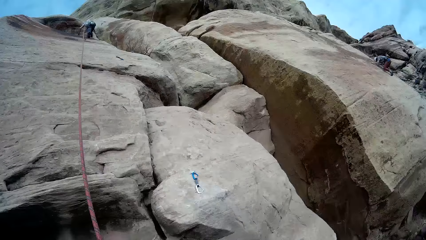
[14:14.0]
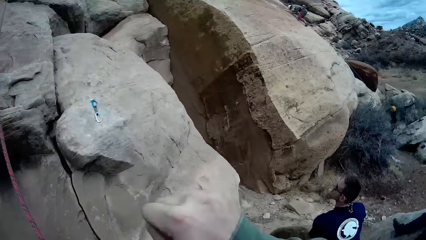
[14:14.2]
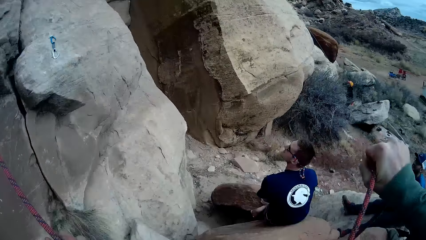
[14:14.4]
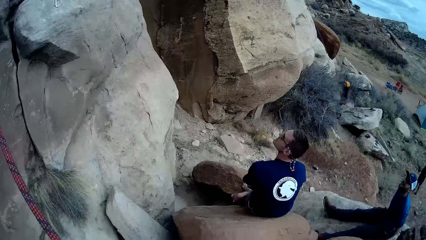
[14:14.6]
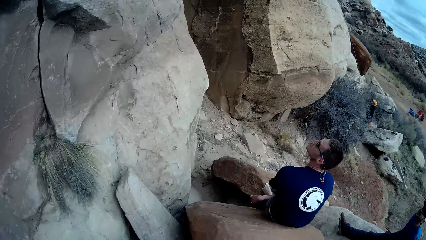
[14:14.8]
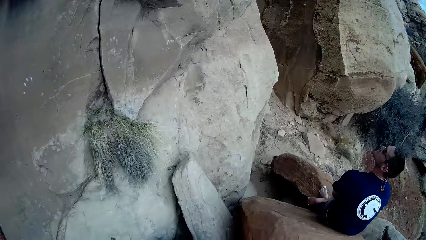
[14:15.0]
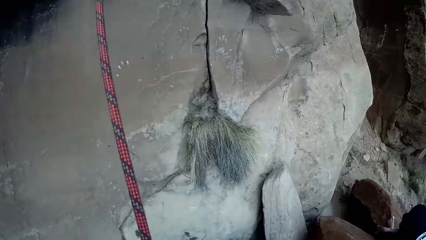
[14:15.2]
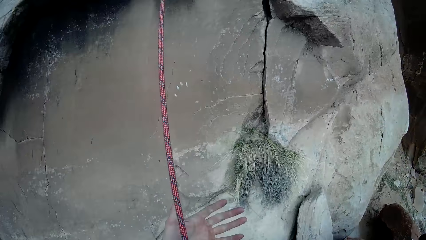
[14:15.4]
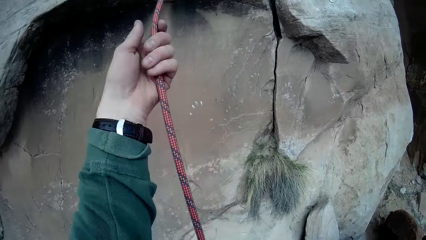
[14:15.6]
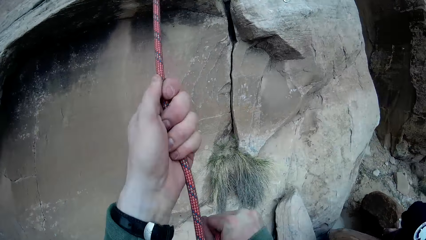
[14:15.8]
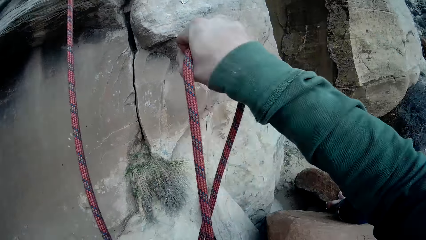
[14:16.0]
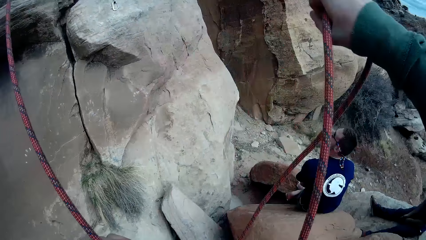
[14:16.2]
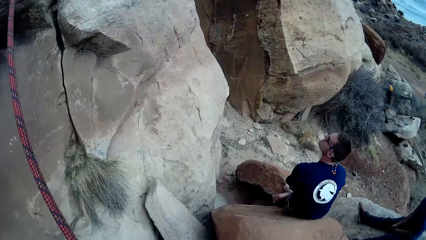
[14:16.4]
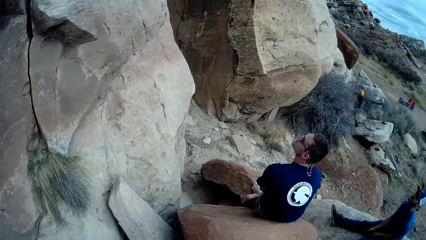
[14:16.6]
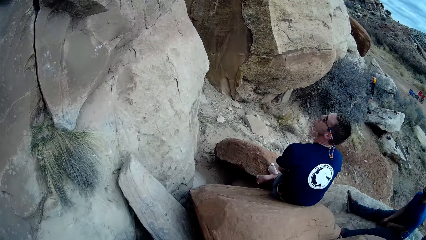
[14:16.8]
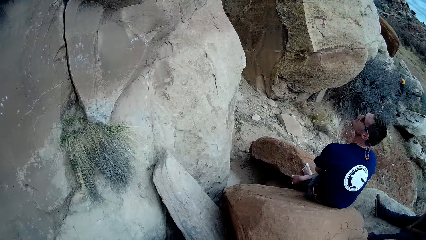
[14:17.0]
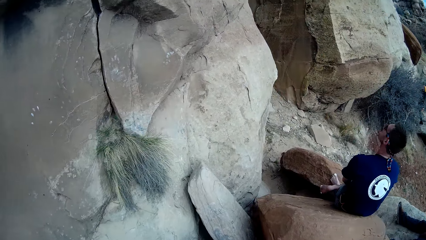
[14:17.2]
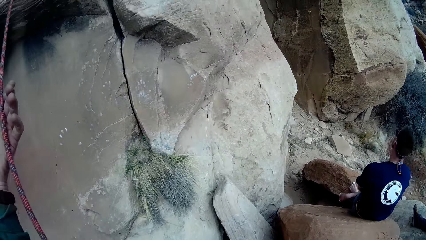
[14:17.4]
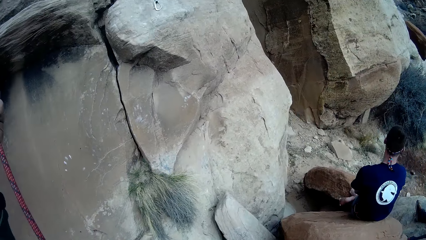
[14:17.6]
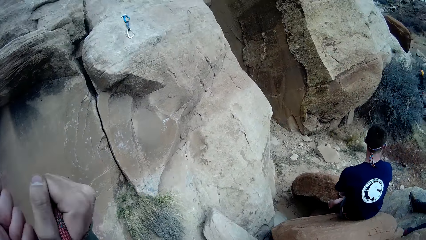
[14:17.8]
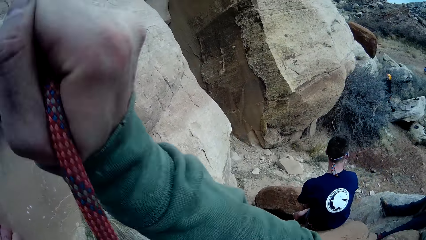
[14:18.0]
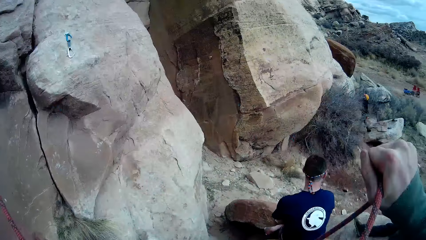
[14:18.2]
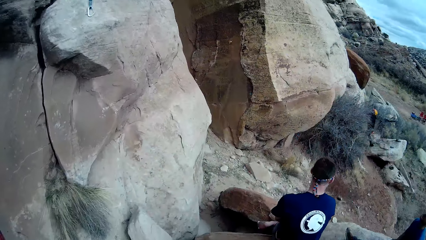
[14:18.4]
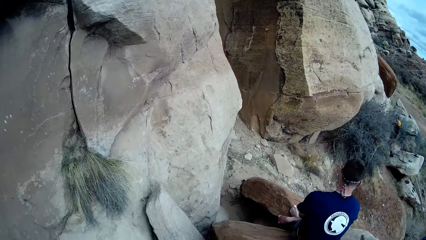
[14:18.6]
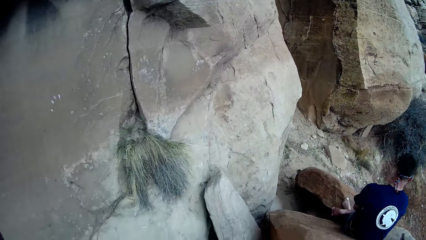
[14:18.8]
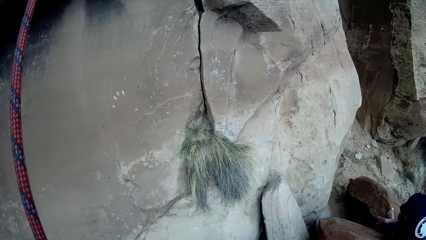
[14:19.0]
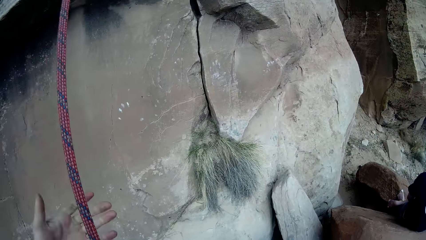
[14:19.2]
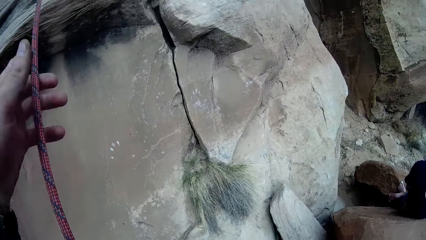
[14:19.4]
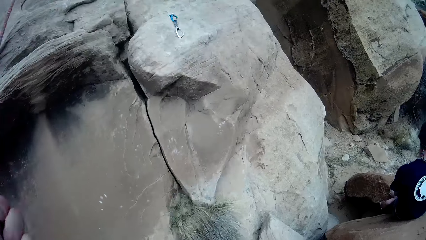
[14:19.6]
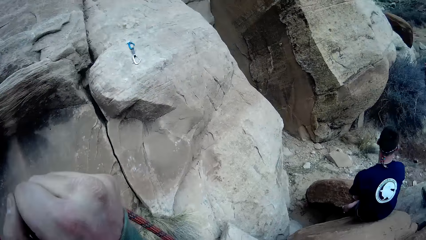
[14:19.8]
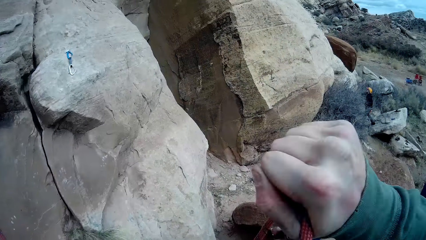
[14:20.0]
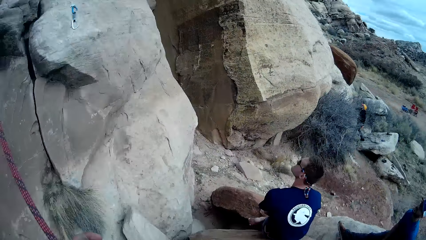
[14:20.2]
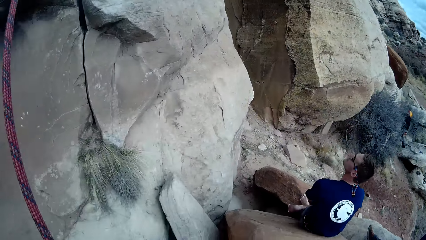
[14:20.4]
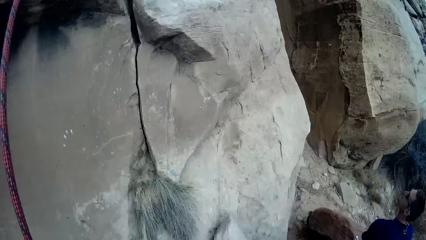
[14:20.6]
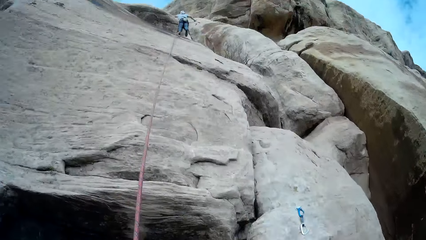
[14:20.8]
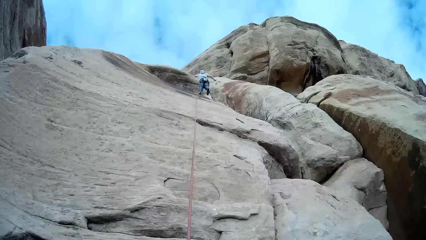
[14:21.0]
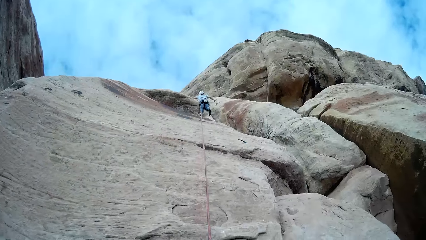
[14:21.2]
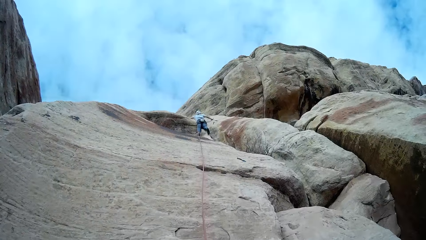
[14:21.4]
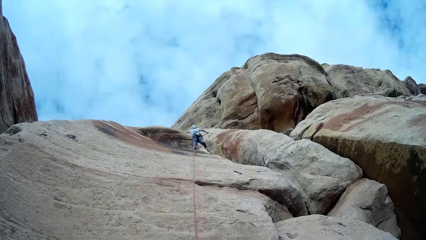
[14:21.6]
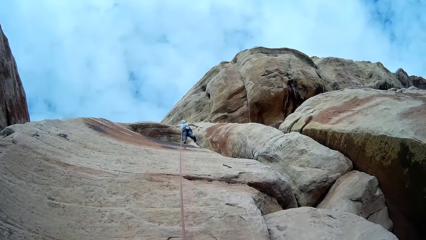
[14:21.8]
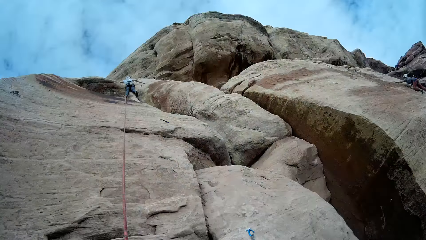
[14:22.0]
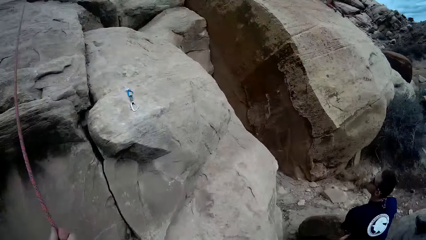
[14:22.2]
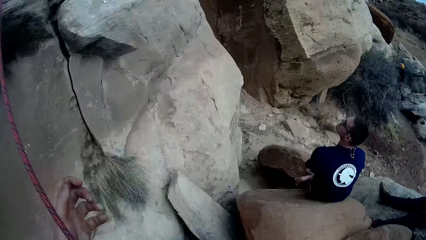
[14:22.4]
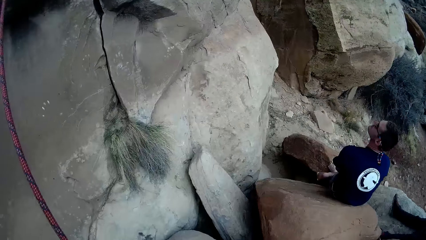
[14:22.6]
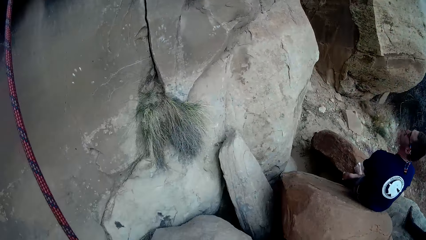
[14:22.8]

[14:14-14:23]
The camera wearer moves a hand. They hold the rope and pull the rope. They pull the rock.

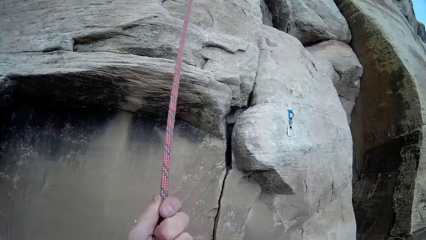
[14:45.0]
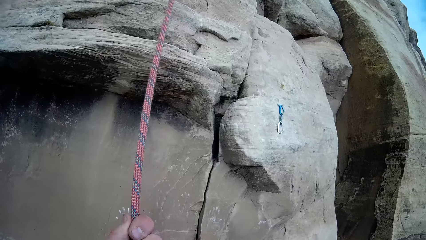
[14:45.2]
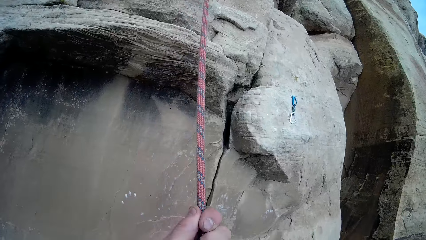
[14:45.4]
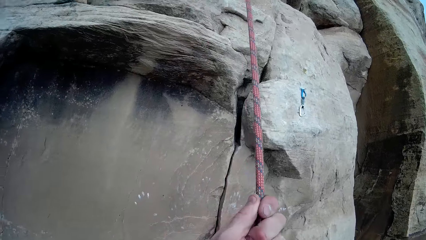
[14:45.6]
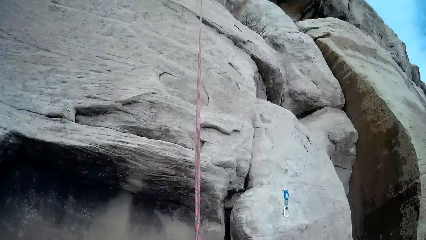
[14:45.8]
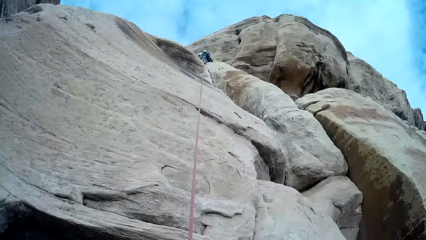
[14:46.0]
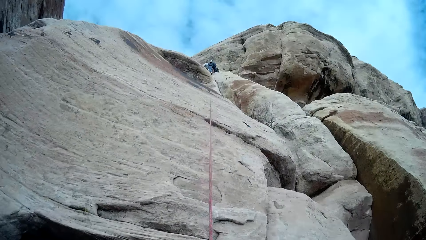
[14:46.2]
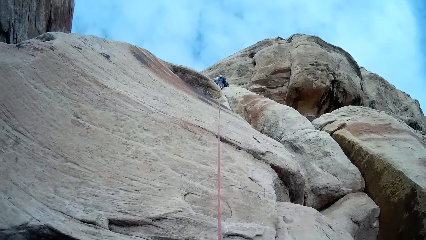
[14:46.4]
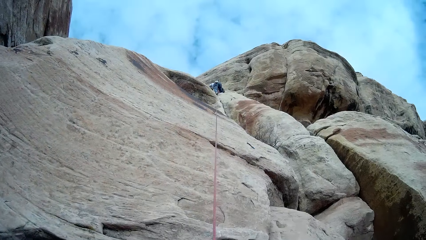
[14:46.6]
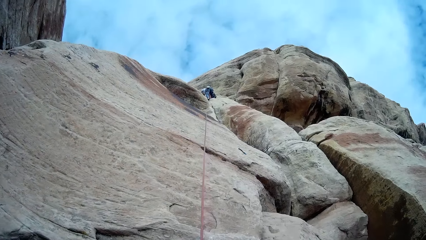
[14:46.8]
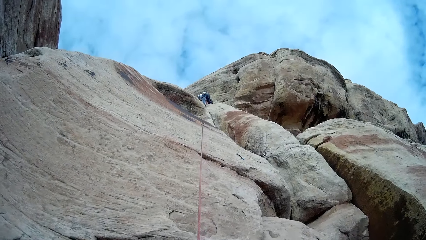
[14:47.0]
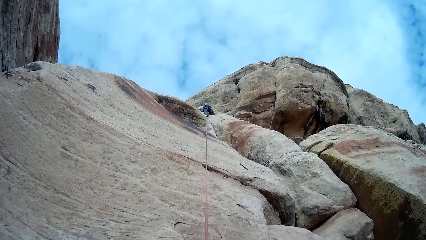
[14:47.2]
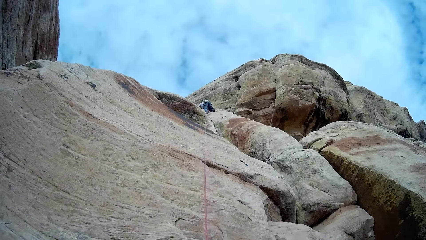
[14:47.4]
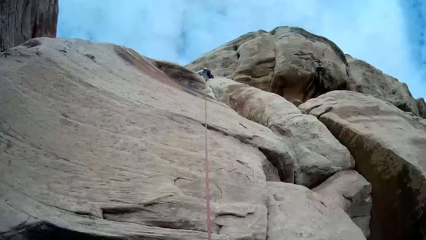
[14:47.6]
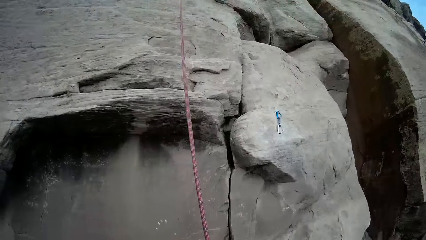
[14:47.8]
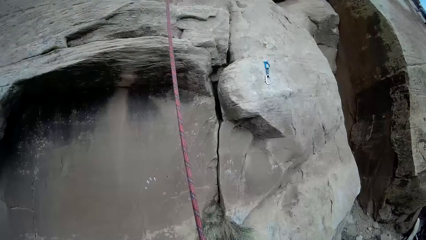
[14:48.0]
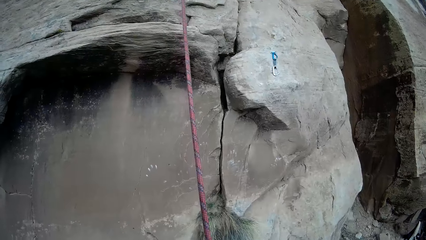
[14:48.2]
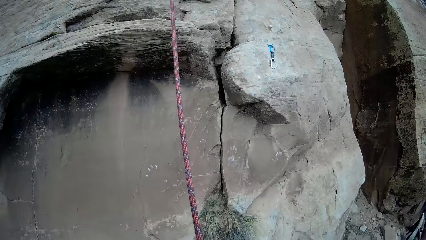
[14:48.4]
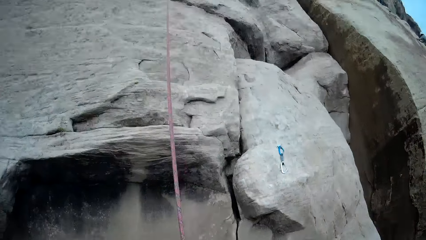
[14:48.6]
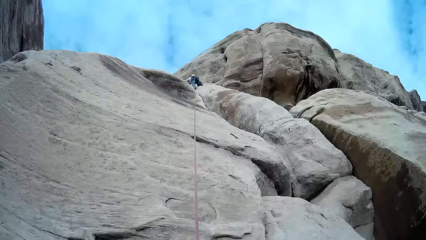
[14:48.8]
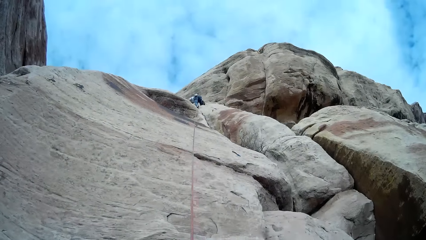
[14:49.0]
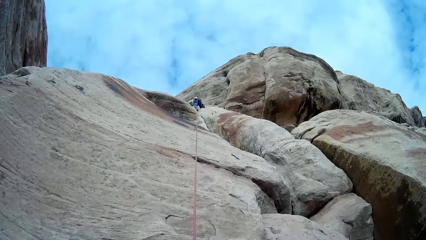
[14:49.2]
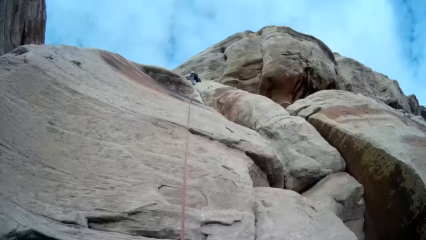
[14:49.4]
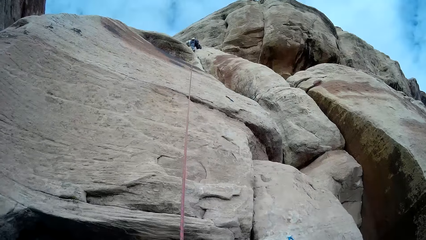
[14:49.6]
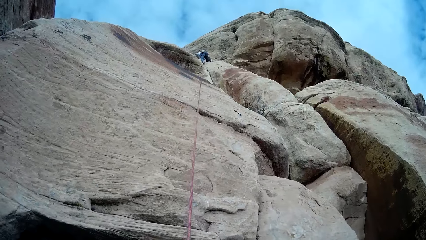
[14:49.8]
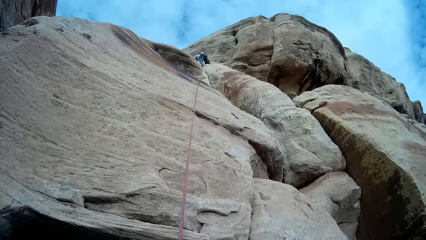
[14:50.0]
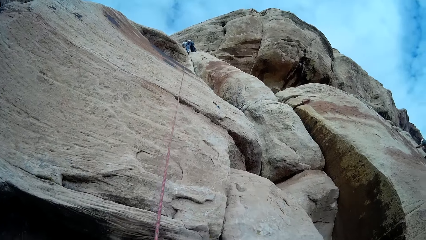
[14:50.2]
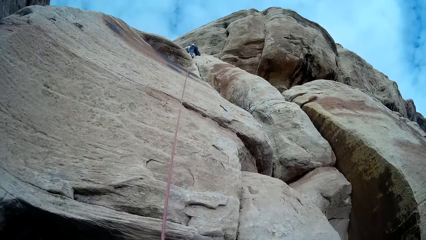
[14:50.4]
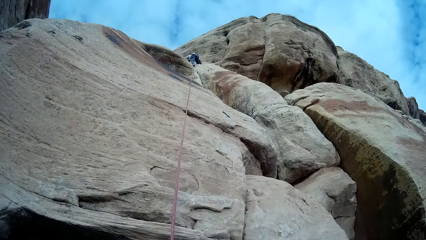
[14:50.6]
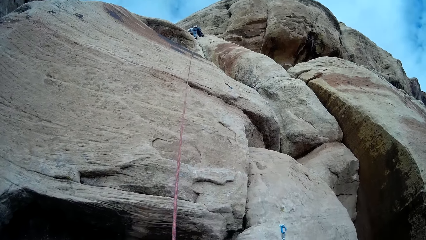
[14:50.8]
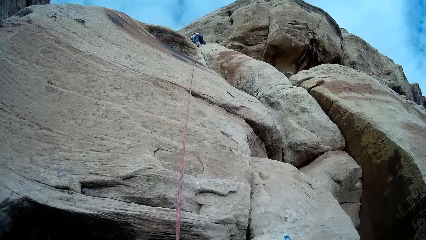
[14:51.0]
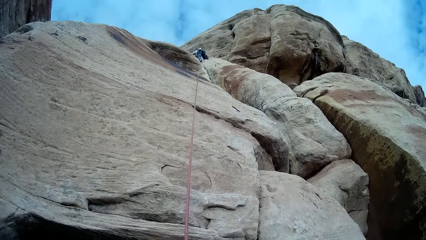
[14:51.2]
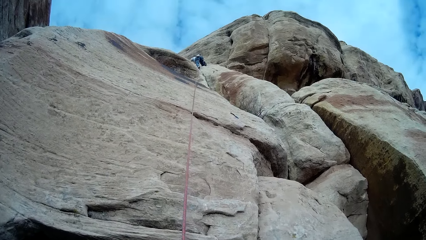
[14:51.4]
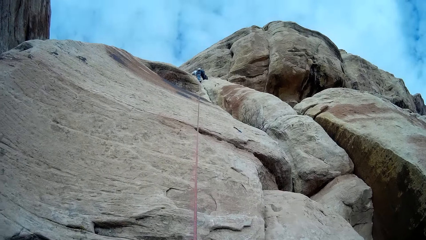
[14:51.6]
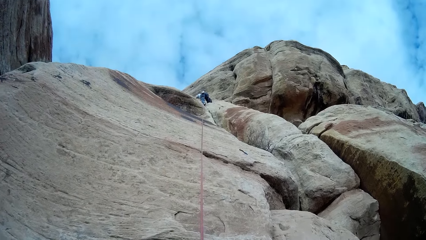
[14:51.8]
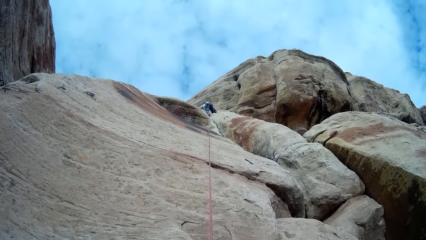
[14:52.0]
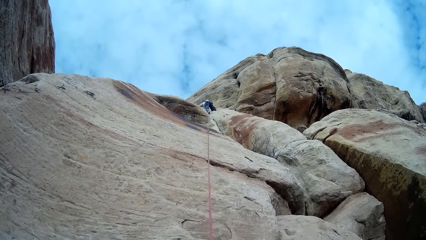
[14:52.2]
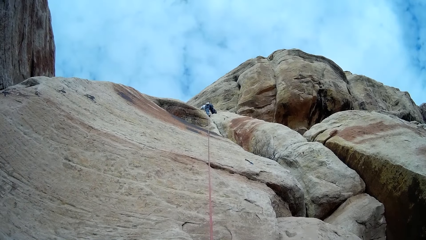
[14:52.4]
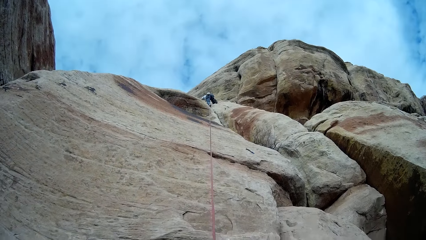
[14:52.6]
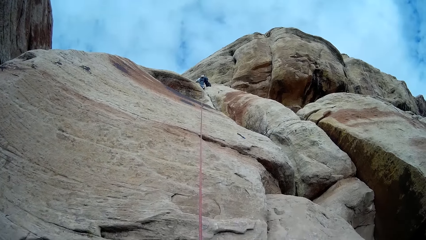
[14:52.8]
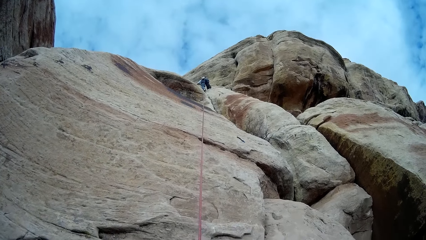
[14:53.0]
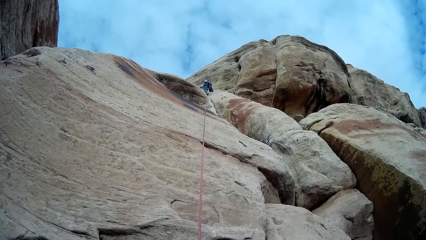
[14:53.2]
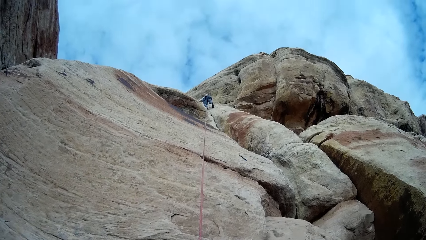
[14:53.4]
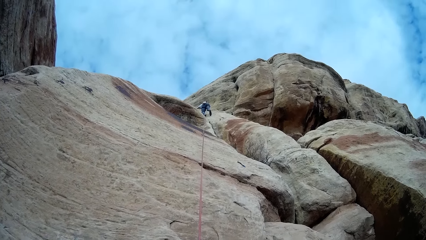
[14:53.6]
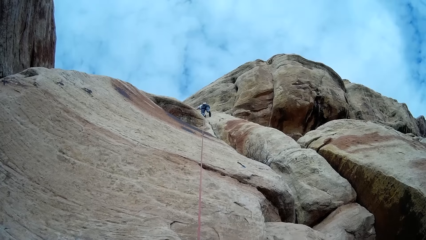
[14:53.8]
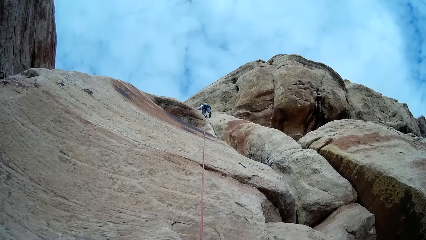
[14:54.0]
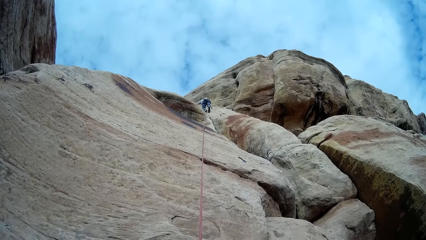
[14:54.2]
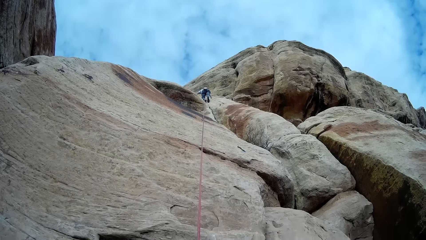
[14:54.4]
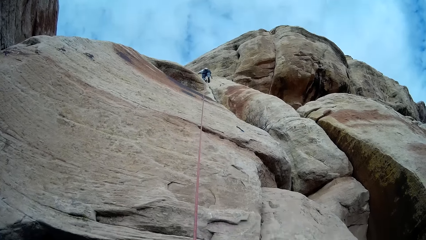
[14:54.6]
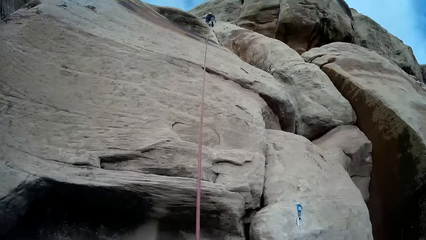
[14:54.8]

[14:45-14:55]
The camera wearer pulls the rope.
